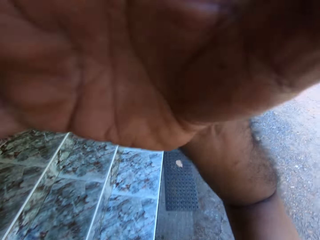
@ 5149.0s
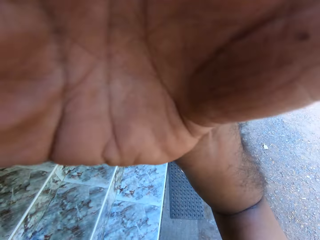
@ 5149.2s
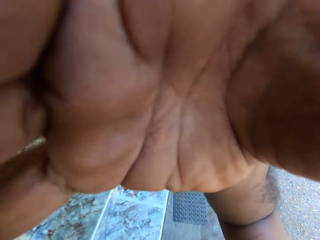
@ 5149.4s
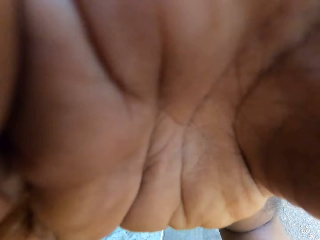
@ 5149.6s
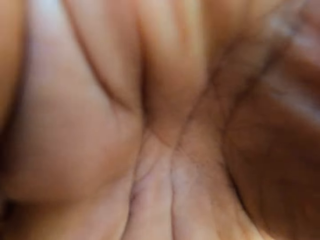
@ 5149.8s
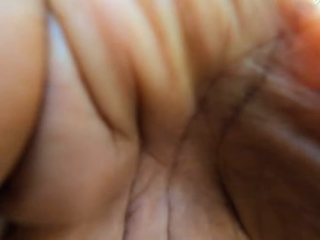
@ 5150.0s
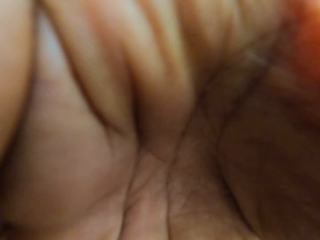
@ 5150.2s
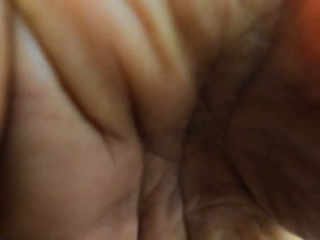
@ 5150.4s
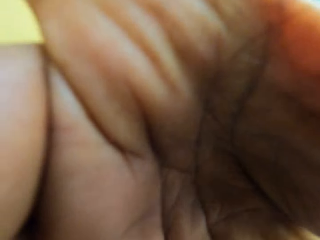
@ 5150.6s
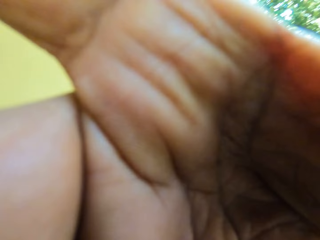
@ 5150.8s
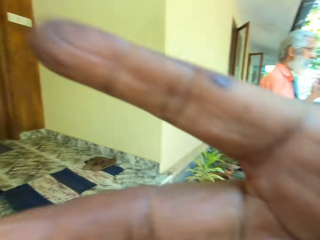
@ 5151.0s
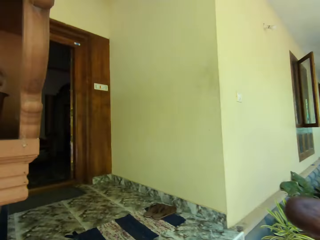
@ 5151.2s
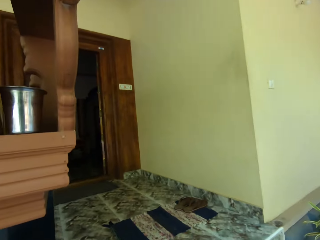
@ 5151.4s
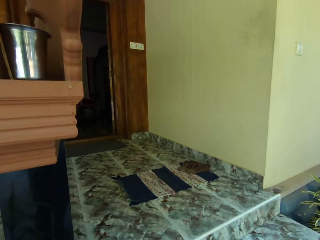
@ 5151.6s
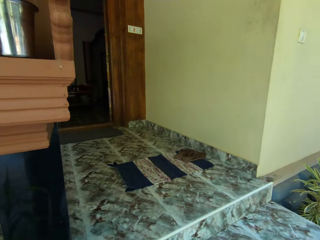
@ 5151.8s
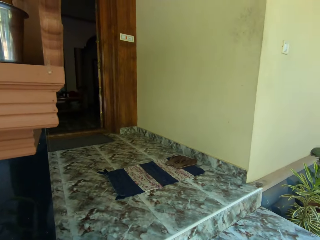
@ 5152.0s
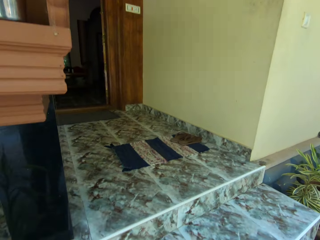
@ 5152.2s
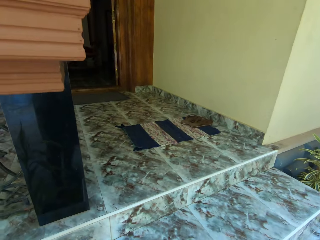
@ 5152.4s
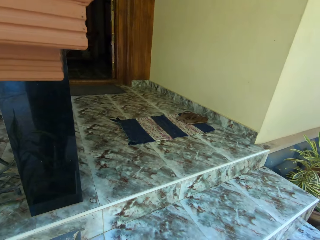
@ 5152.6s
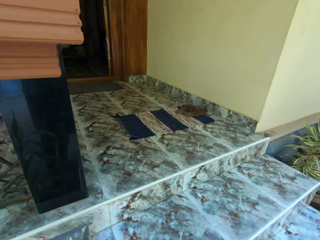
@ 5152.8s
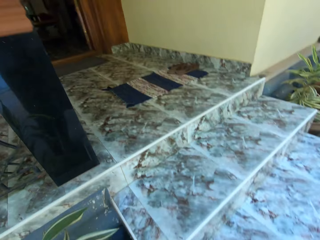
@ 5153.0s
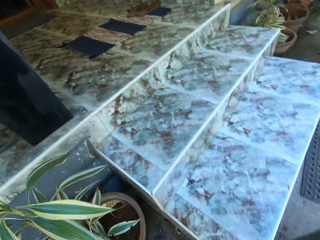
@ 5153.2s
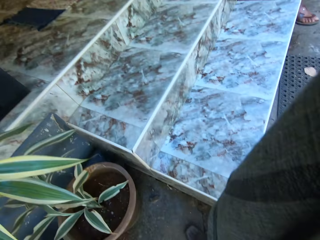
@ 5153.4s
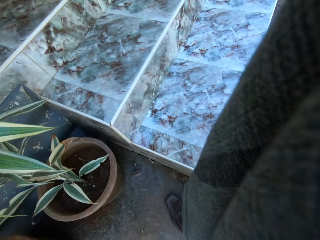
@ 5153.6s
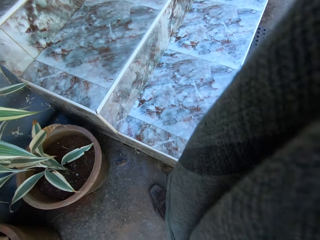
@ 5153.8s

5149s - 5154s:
The camera wearer removes the camera.
